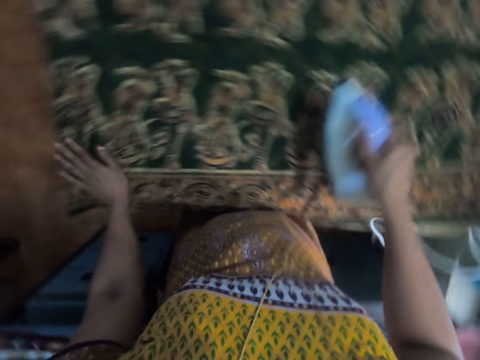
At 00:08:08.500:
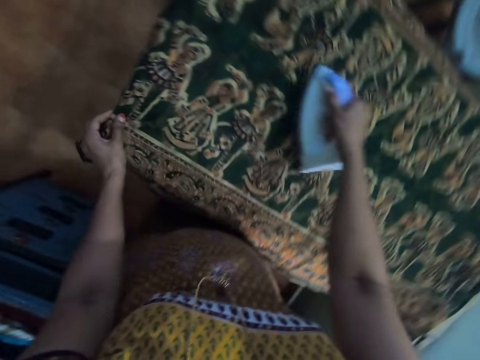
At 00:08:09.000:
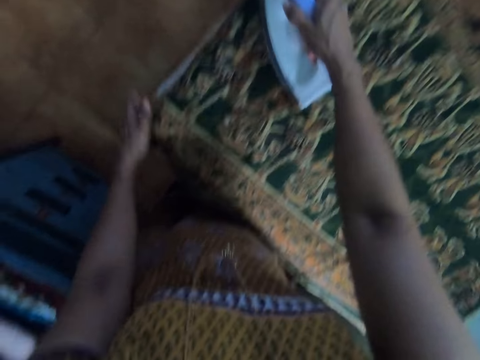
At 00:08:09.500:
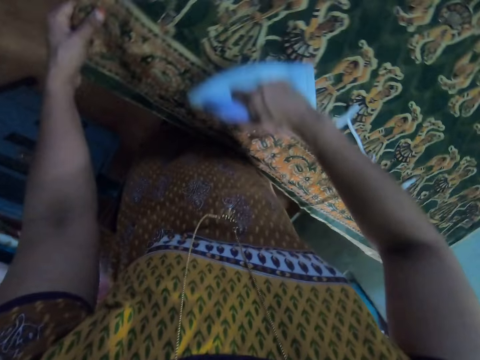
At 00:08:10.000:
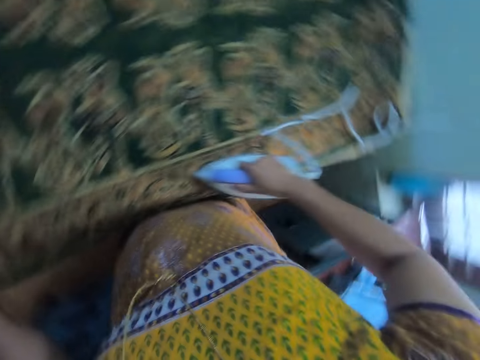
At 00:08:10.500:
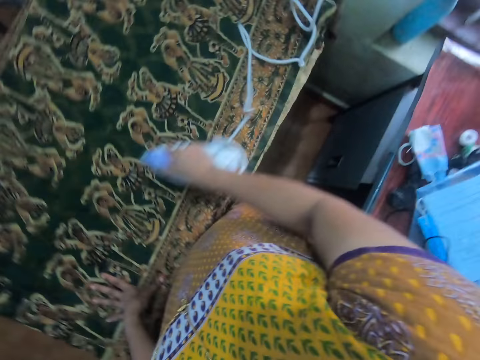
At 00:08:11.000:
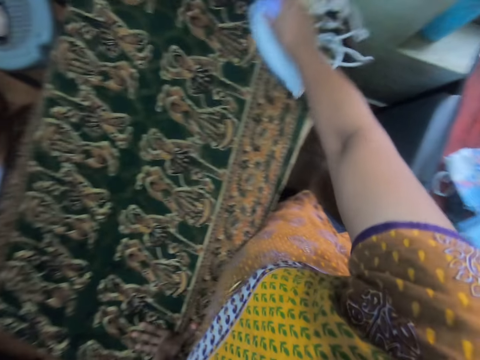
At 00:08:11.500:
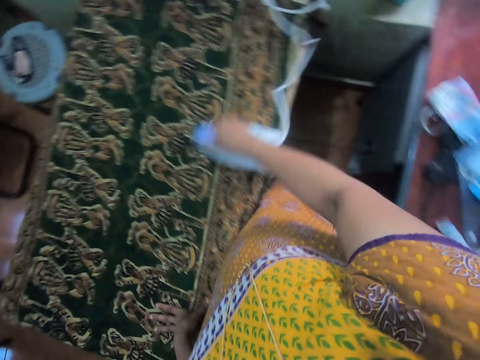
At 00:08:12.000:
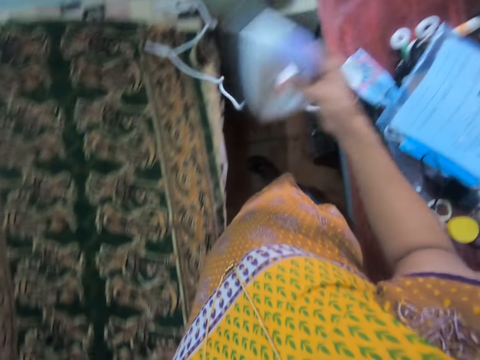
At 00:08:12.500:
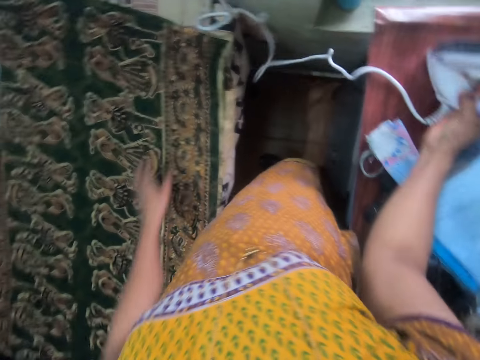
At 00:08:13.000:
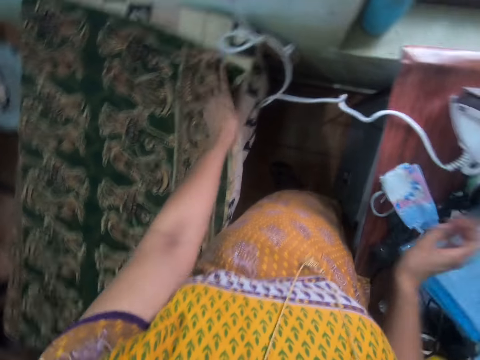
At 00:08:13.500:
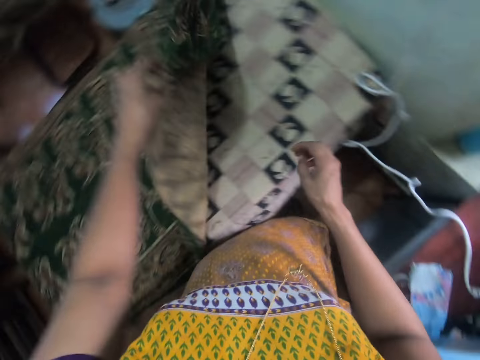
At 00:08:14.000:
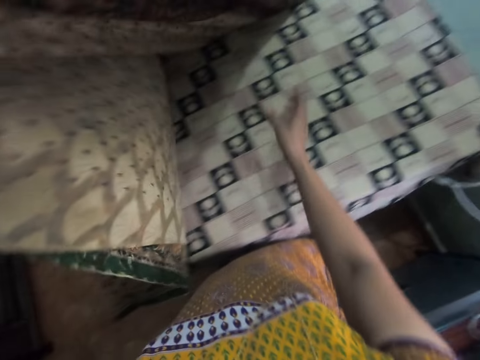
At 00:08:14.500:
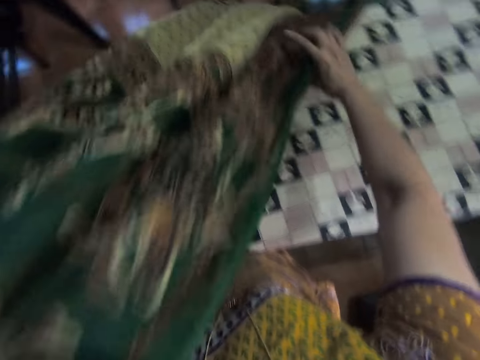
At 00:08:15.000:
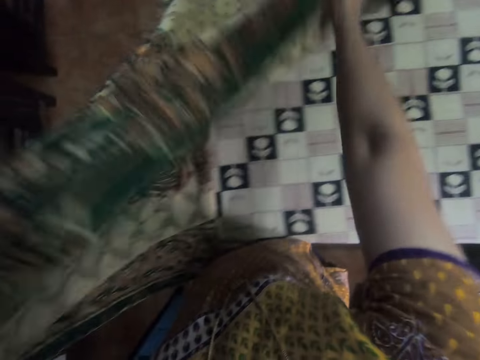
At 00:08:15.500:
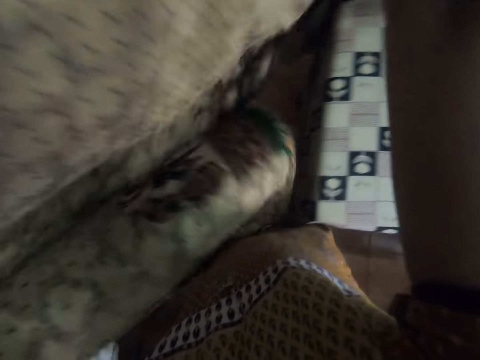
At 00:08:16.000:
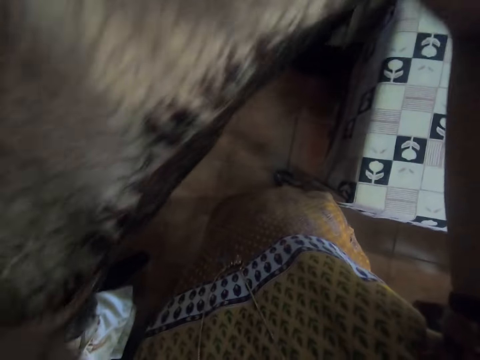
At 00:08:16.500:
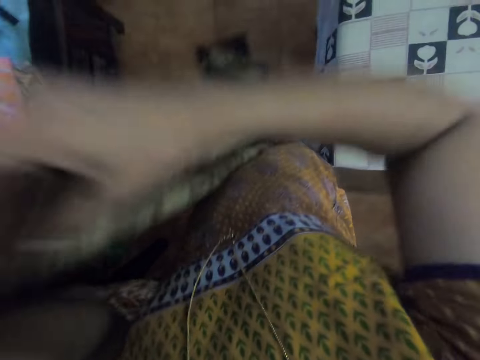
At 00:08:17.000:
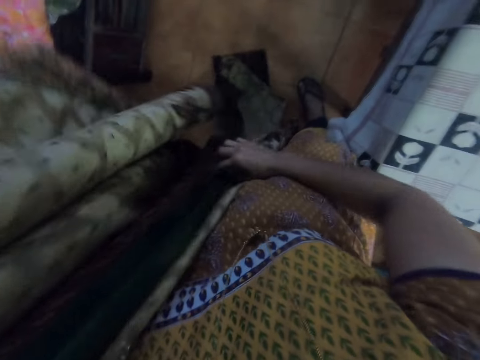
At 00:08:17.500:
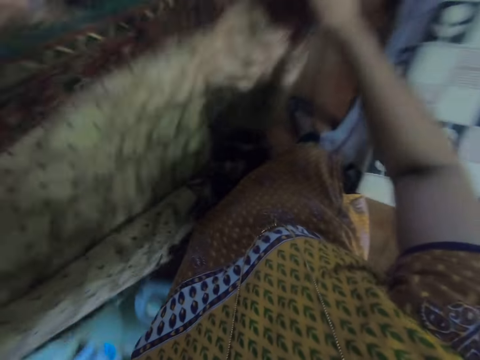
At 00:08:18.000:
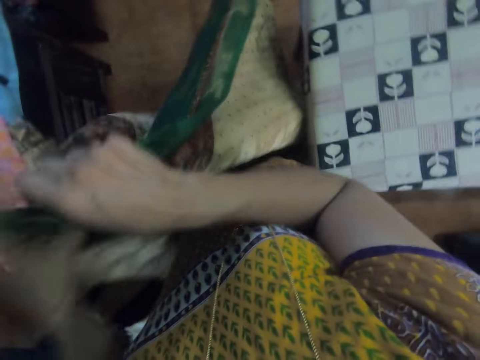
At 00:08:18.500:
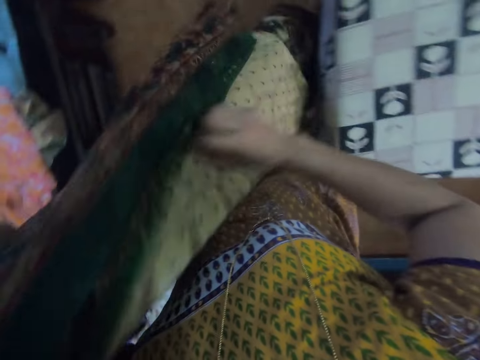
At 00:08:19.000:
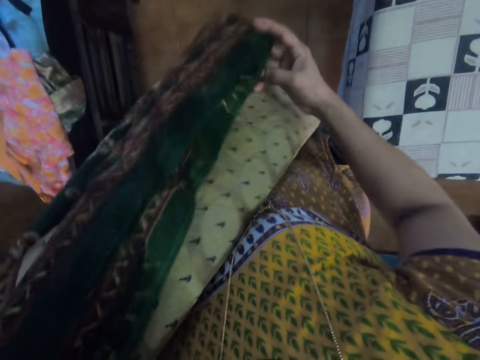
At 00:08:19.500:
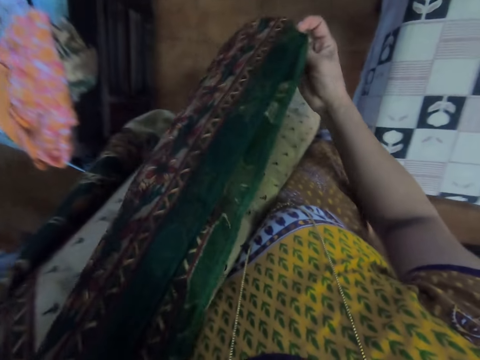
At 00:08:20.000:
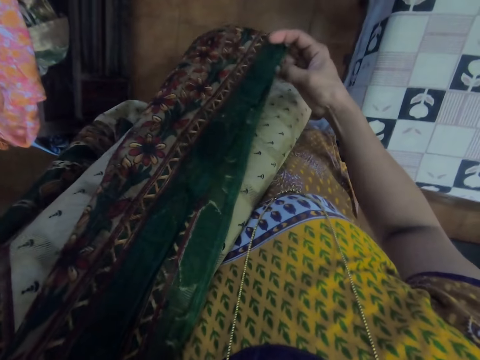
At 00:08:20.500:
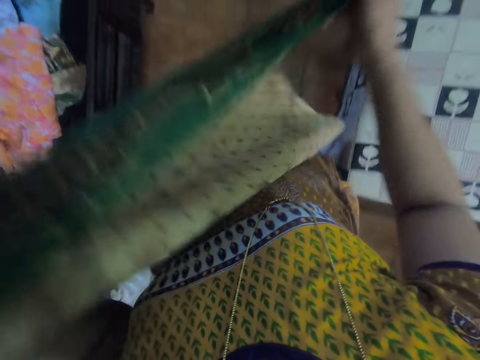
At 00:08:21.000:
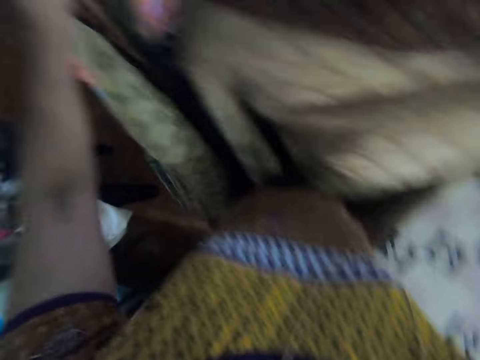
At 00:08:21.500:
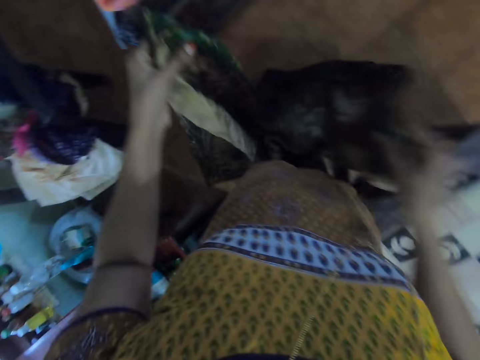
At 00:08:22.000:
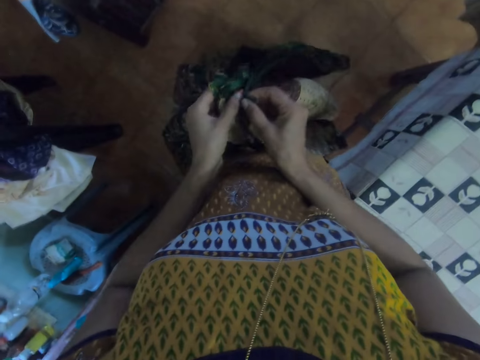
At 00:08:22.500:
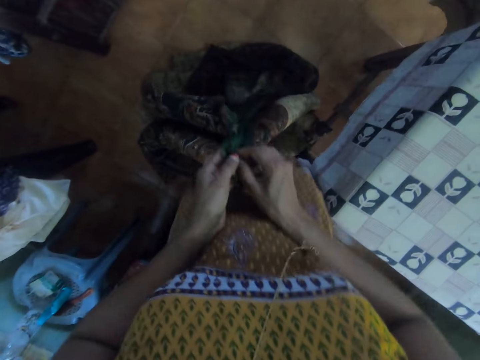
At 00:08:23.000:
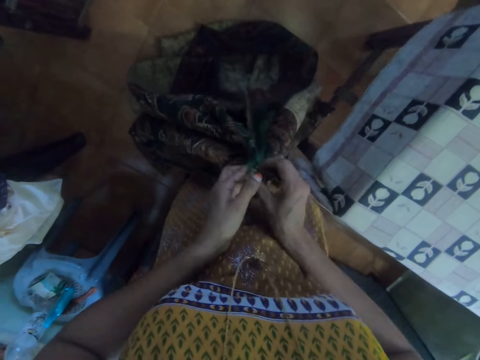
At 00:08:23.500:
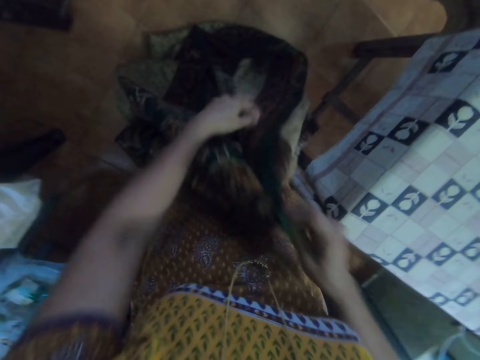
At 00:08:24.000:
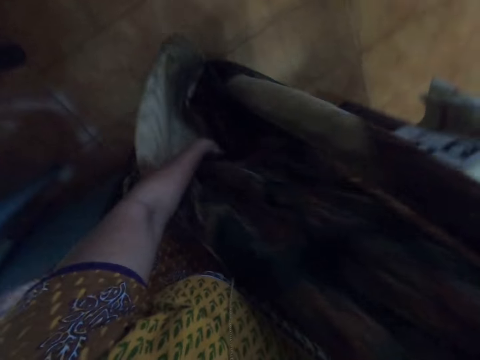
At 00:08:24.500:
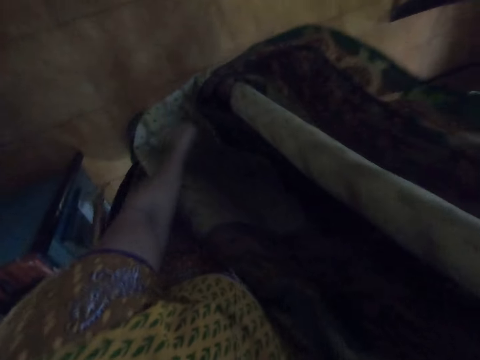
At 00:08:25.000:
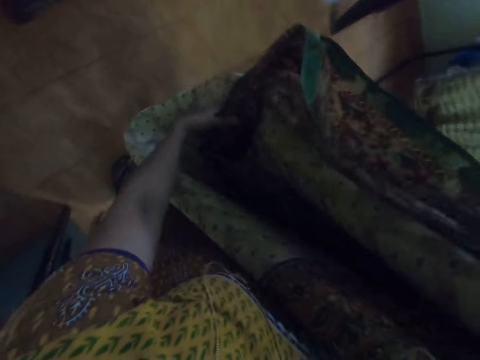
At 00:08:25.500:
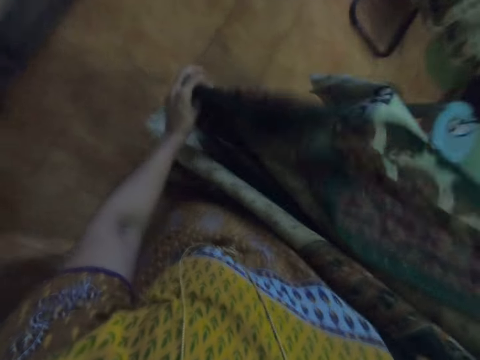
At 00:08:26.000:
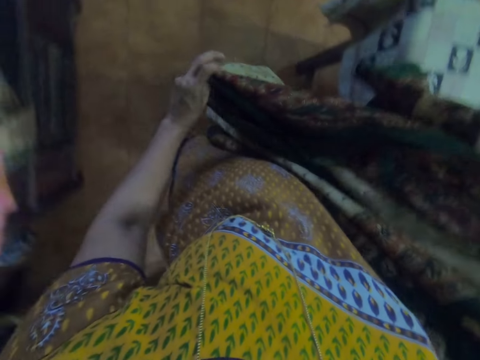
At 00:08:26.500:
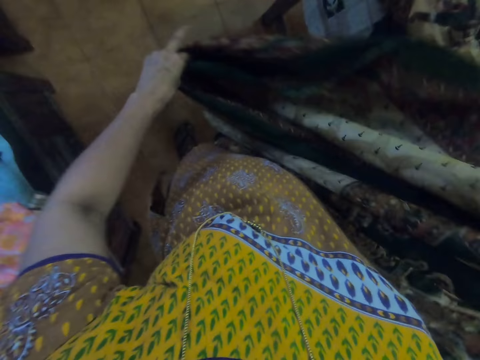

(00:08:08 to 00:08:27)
The camera wearer moves a hand. They hold material. They move a hand. They place down the iron box on the table. They pick the cloth. They hold the material. They hold the material with both hands. They raise the material. They fold the cloth. They move a hand repeatedly. They fold the material.

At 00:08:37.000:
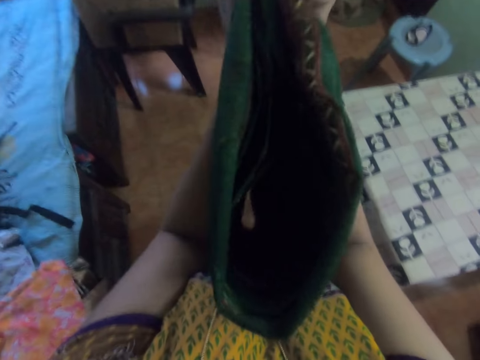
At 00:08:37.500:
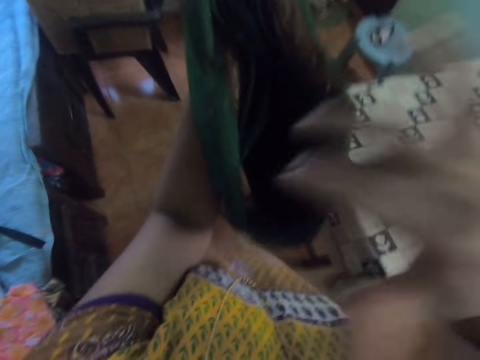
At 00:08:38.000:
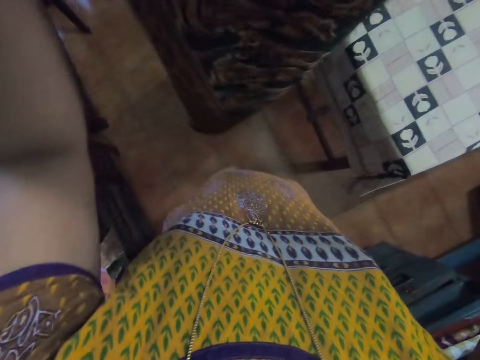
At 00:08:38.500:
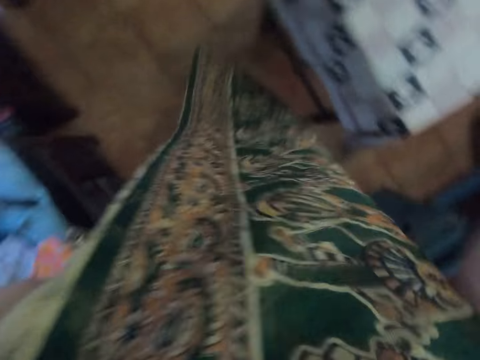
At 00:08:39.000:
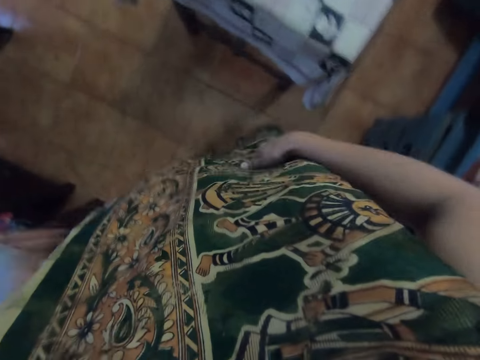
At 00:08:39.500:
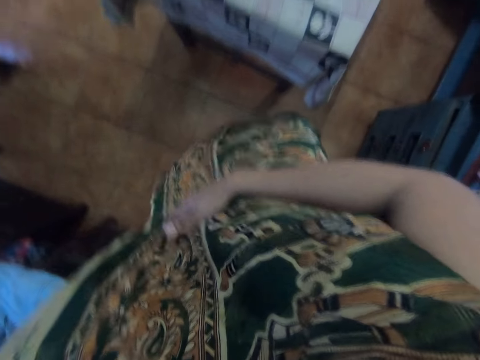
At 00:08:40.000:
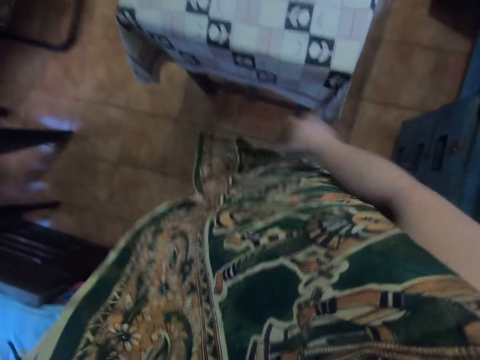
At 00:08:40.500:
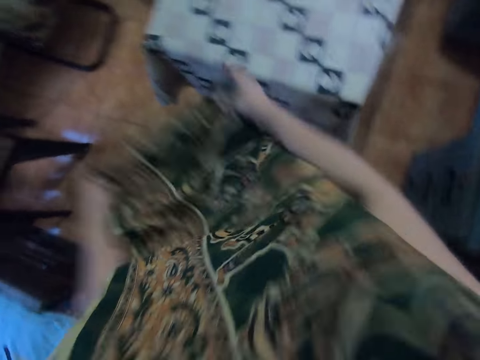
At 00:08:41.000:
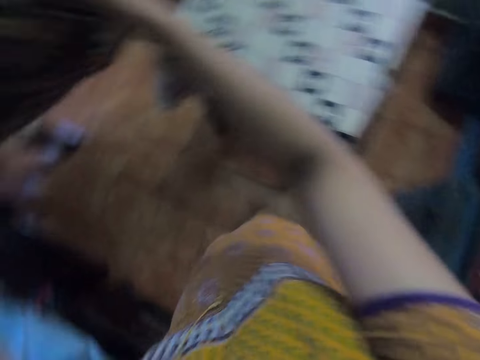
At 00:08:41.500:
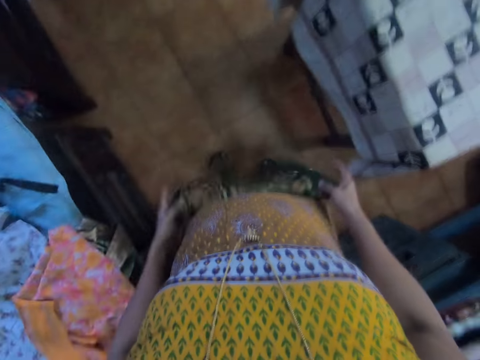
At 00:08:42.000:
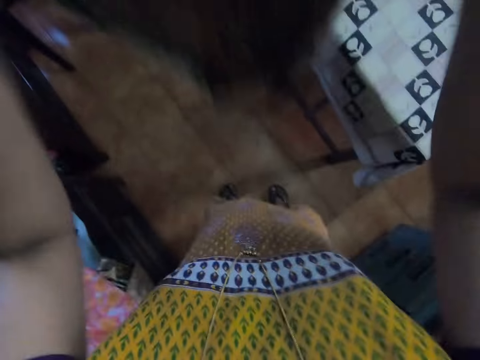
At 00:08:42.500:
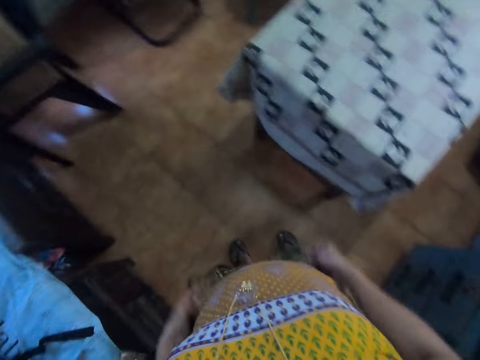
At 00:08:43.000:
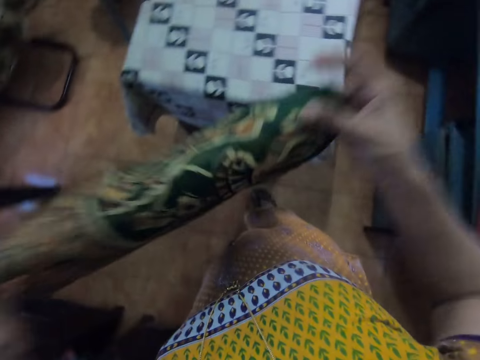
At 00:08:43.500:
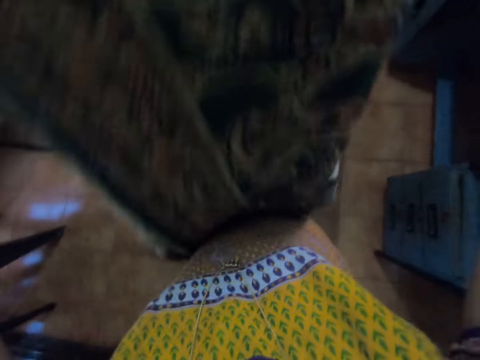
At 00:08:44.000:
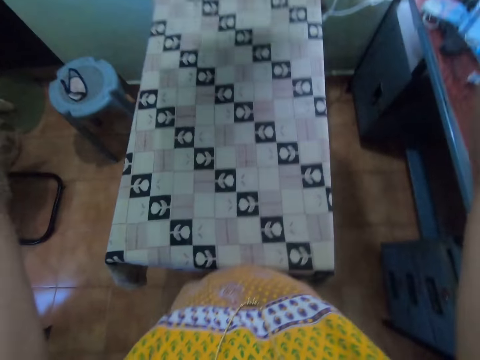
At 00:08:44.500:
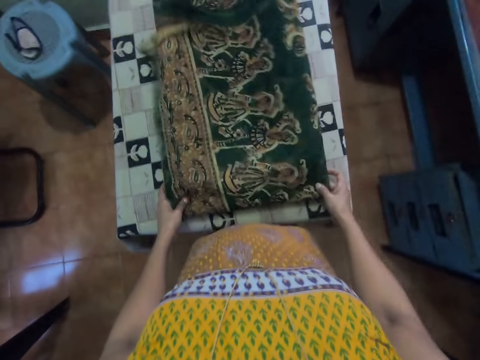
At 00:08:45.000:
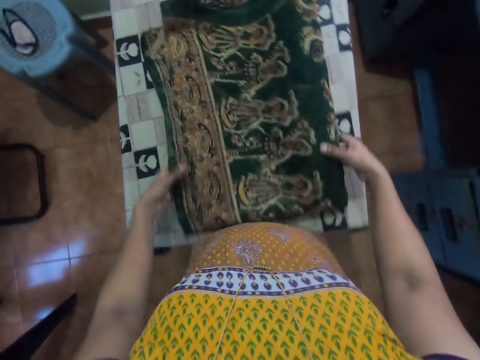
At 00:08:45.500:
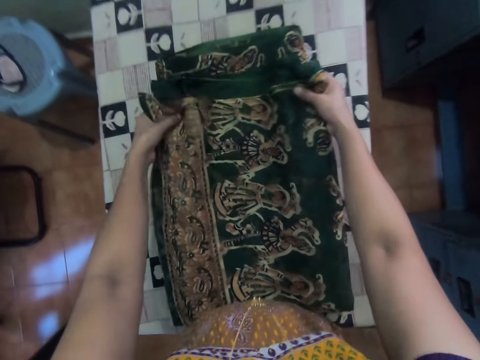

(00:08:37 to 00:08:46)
The camera wearer holds material. They move a hand. Again. They fold the material. They shake the material. They place the cloth on the table.
